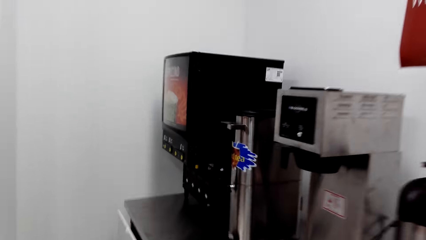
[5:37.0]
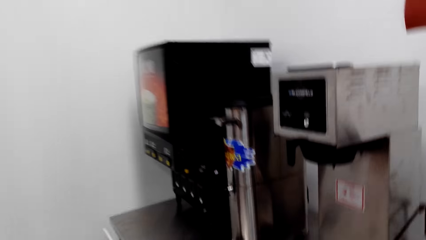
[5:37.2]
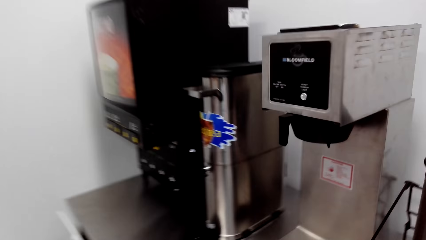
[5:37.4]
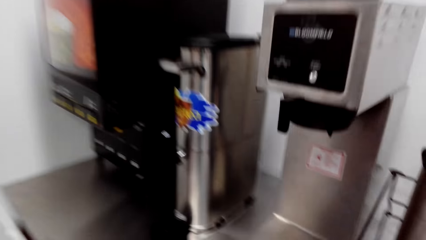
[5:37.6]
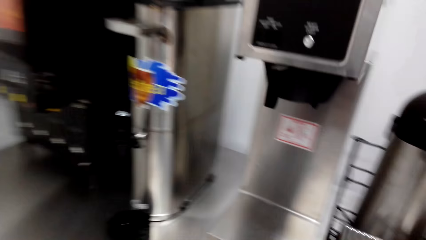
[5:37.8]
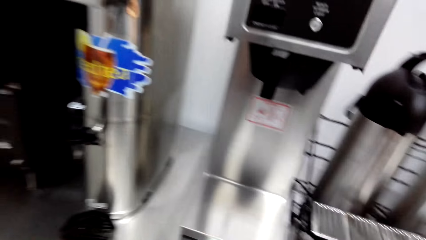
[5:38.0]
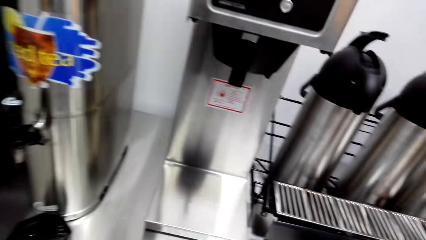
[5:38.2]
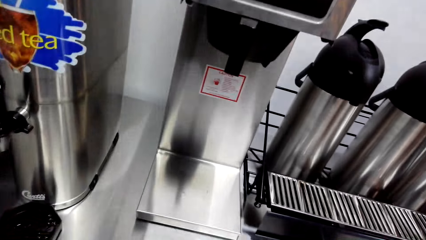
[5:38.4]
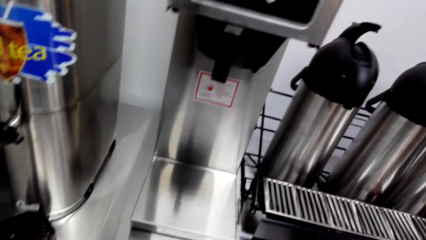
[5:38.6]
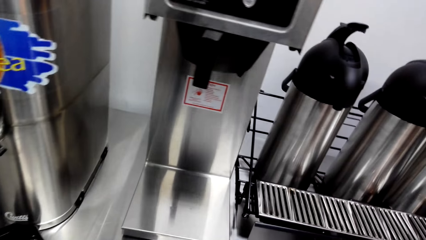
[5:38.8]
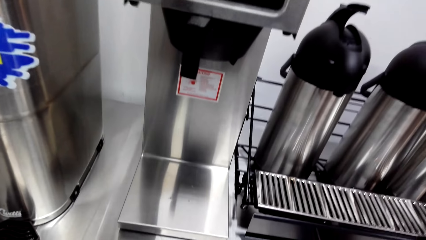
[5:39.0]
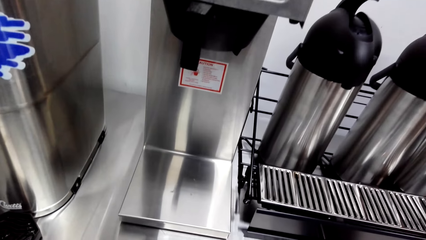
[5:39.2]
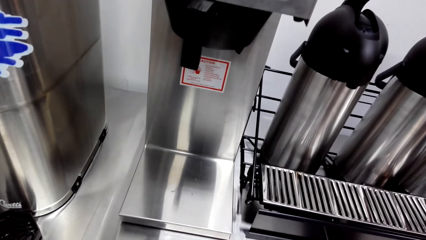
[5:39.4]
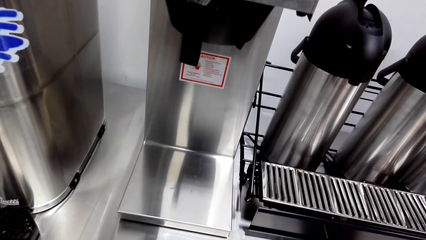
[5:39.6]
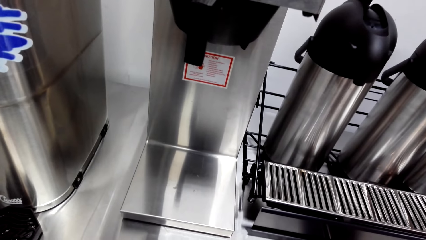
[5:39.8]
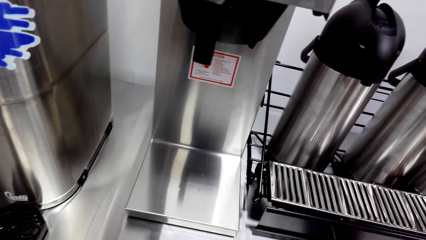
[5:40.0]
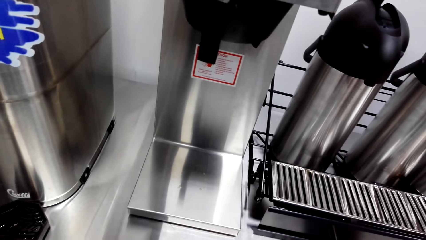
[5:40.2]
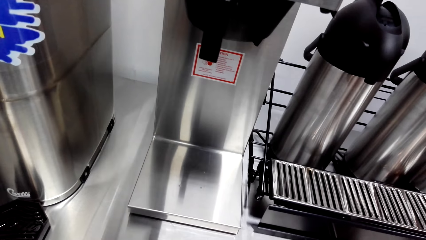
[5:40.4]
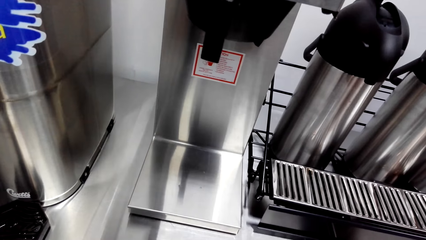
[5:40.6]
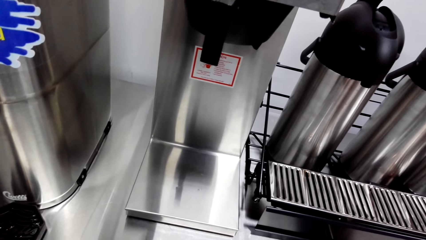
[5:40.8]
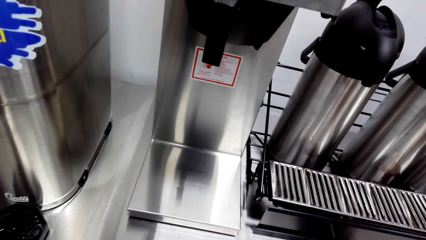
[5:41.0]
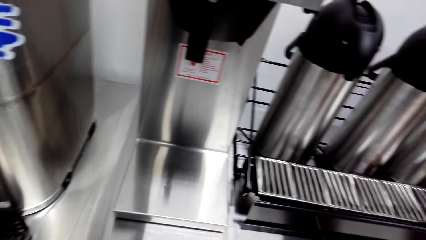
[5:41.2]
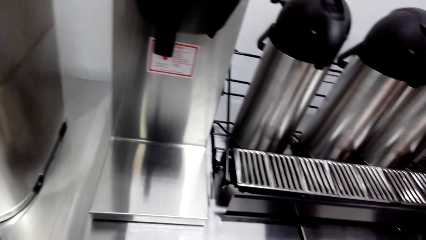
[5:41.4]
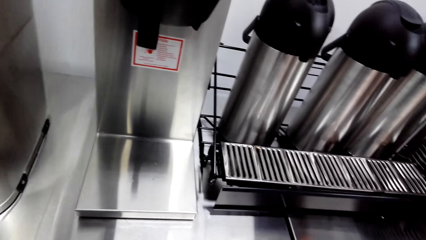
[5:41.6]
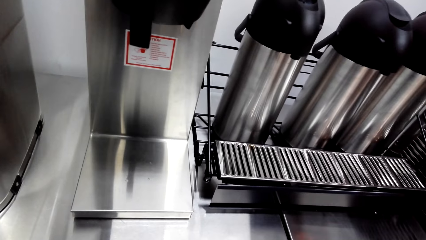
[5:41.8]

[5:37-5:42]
The camera wearer walks.

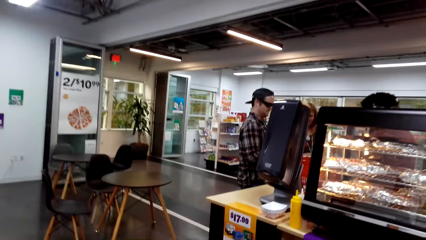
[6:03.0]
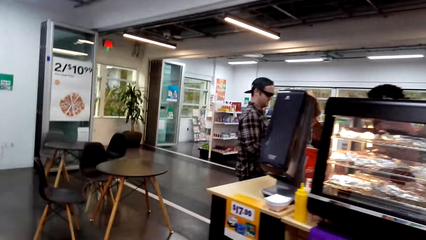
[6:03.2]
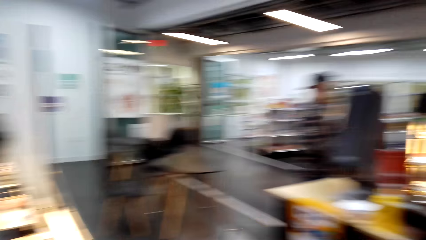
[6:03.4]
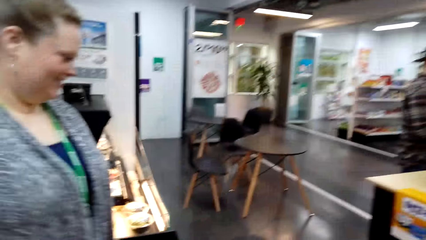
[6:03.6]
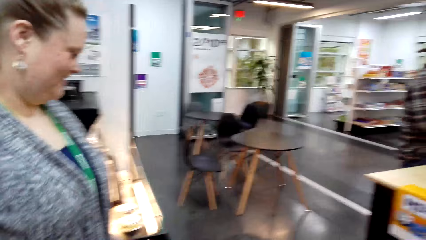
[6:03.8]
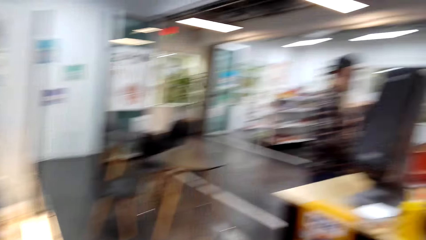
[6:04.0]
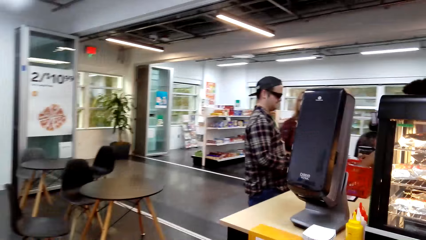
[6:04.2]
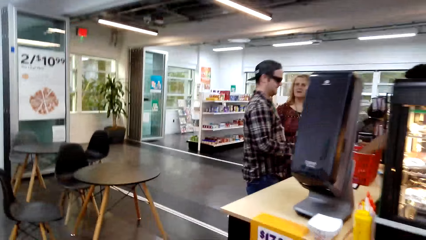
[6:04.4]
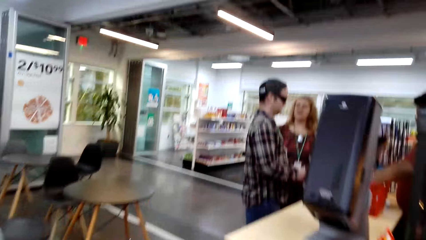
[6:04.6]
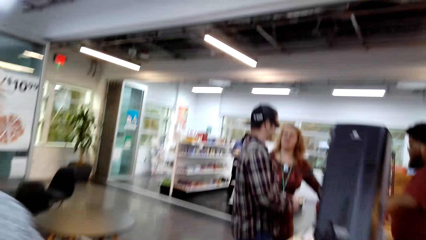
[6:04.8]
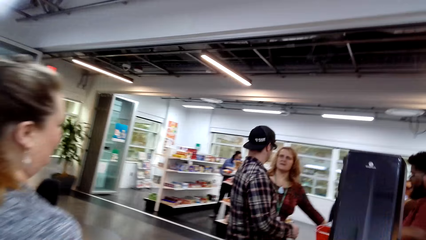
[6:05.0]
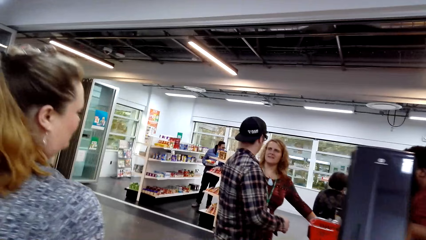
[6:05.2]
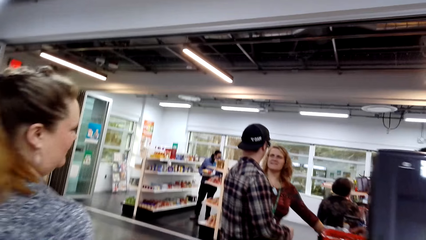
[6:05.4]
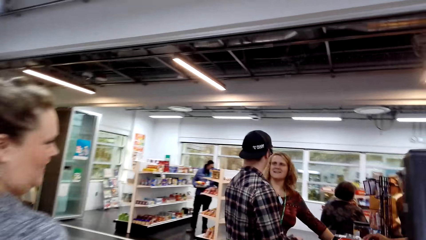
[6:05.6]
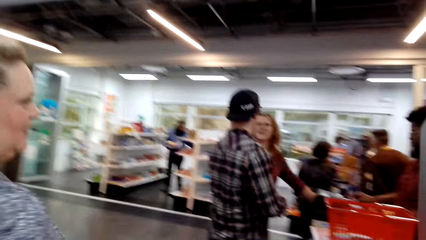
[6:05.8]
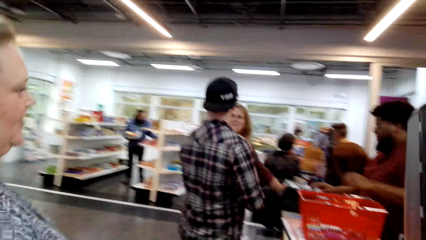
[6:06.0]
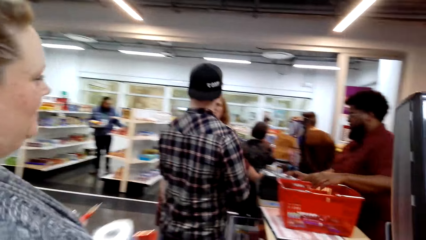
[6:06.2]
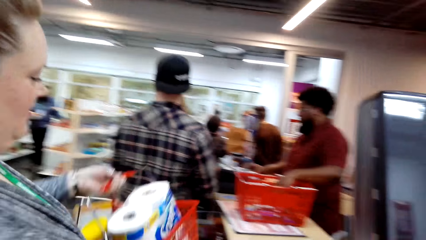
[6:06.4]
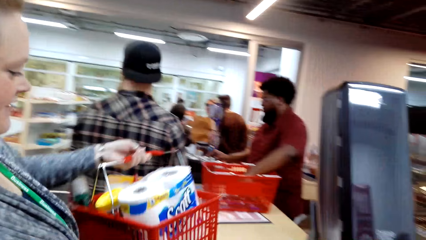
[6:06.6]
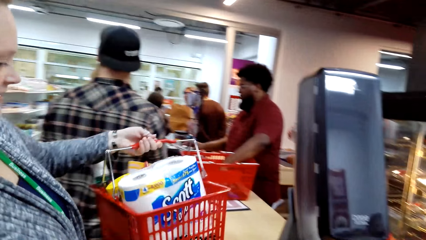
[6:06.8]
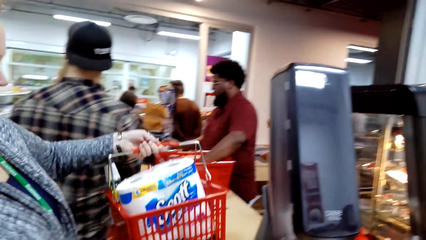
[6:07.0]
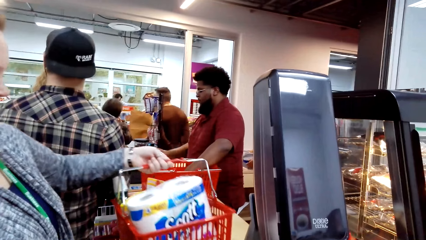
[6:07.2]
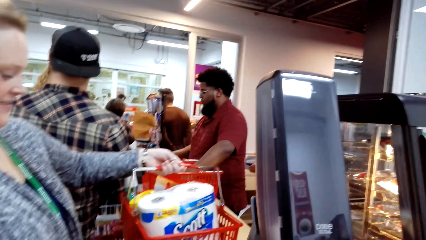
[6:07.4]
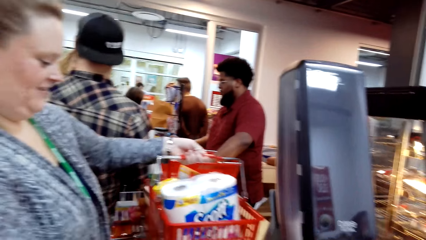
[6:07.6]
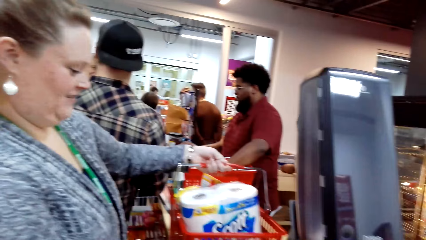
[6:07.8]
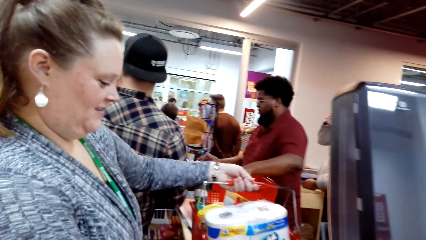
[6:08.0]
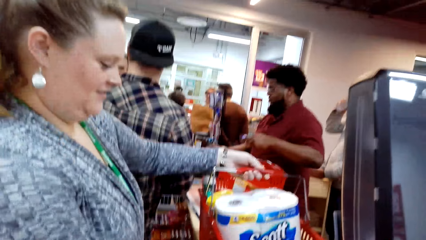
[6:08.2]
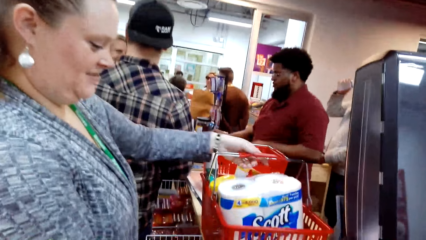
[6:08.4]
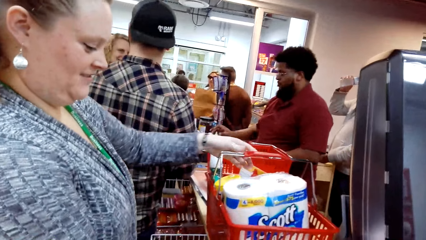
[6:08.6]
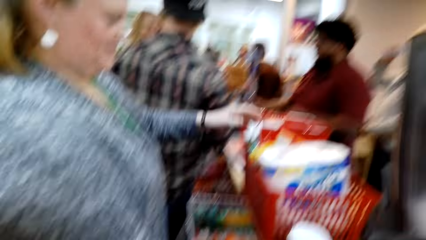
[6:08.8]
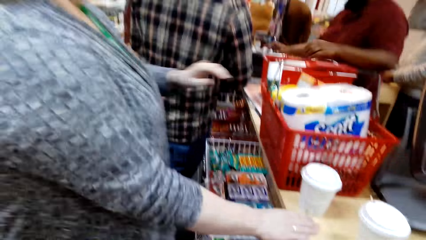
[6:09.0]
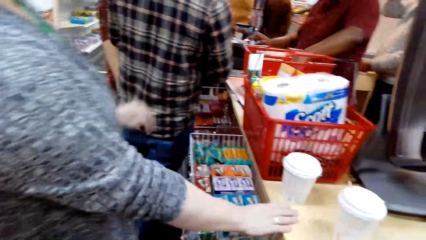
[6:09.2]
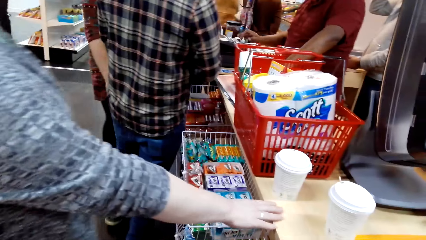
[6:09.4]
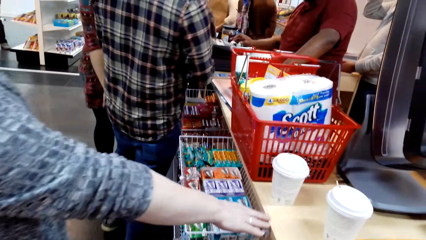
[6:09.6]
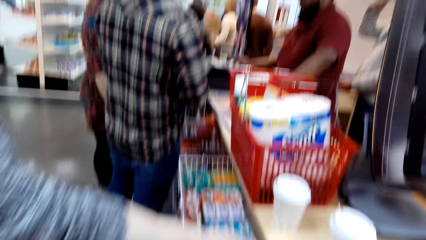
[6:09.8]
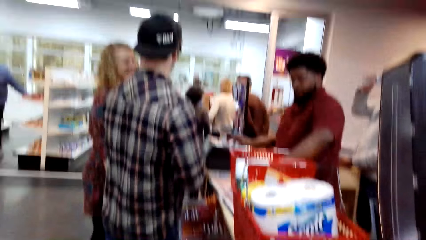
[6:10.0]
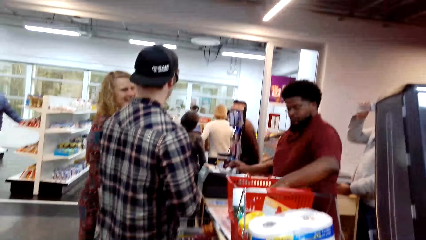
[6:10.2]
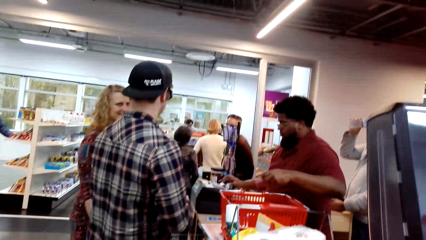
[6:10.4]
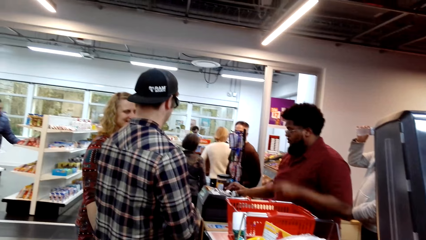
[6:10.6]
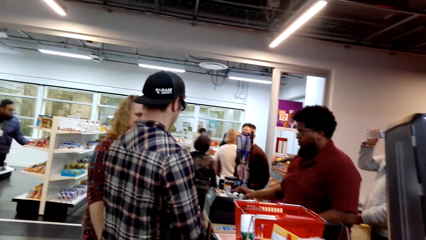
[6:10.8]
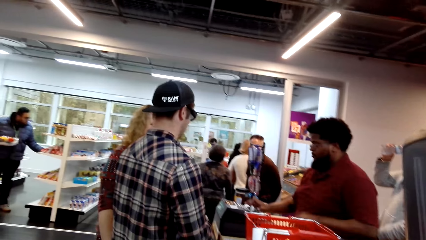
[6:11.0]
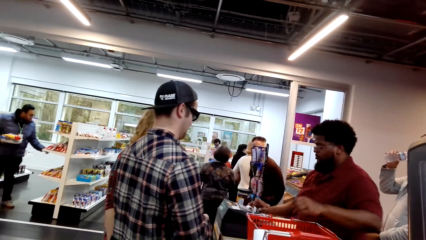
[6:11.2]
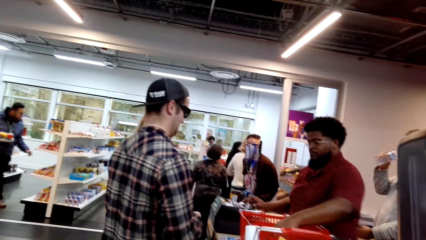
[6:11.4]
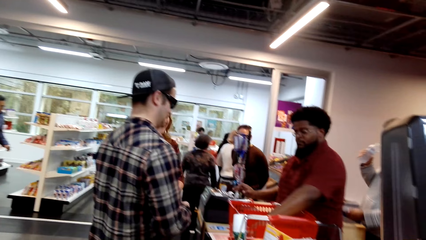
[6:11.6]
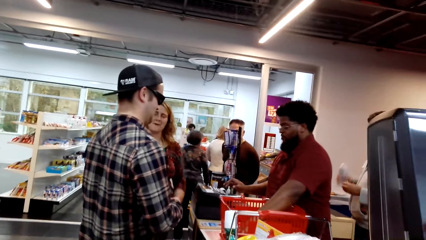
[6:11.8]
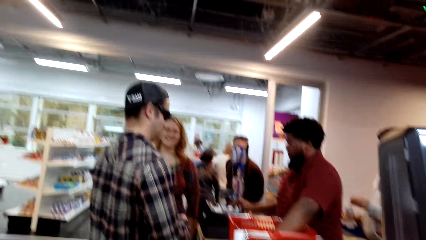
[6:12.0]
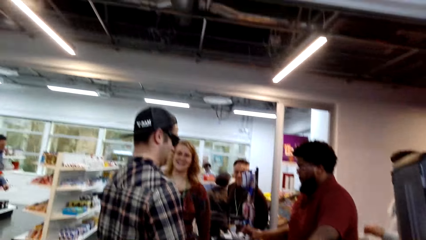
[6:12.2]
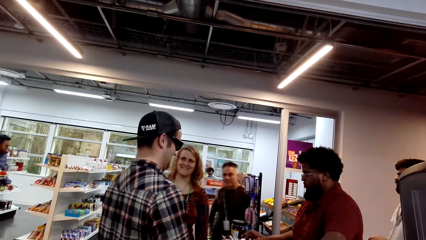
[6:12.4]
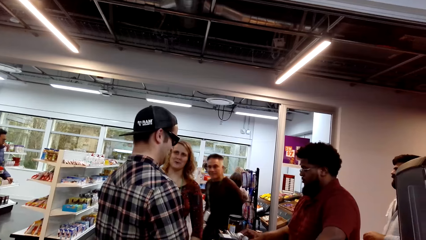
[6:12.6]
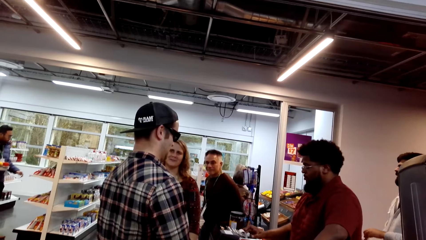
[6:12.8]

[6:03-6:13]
The camera wearer walks. A woman walks. The woman puts the camera wearer's shopping on the table. The woman touches the table.
